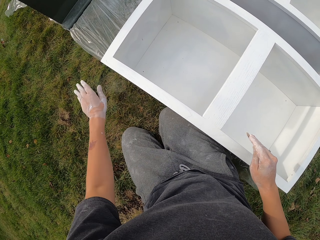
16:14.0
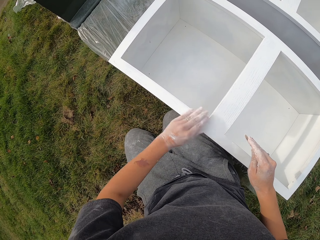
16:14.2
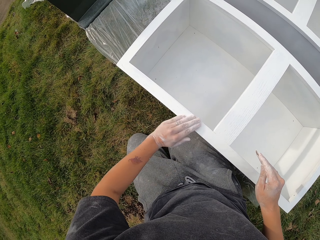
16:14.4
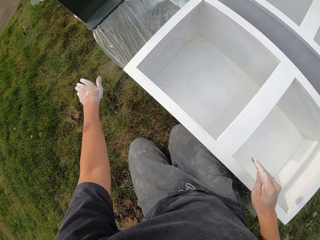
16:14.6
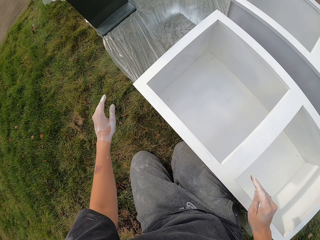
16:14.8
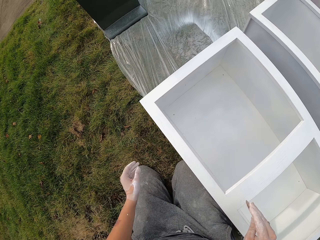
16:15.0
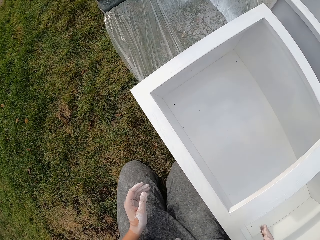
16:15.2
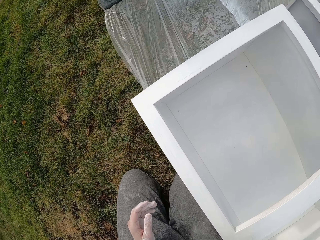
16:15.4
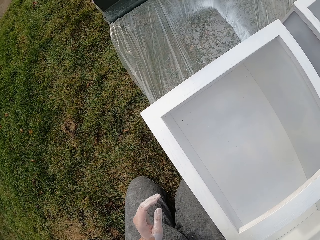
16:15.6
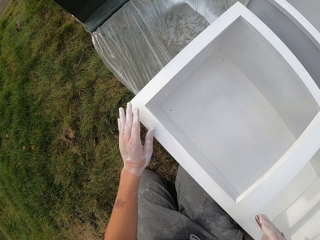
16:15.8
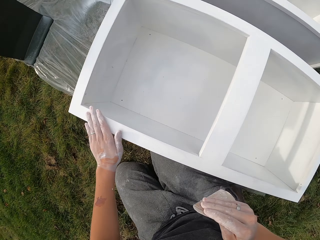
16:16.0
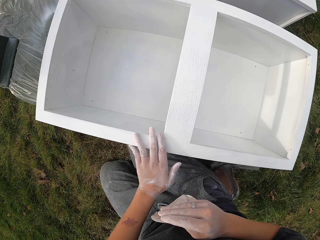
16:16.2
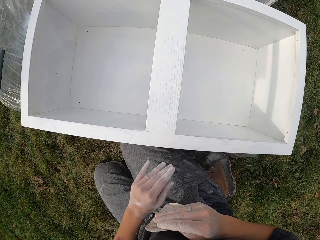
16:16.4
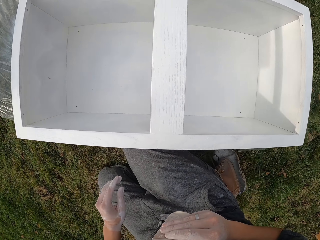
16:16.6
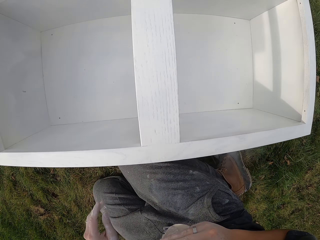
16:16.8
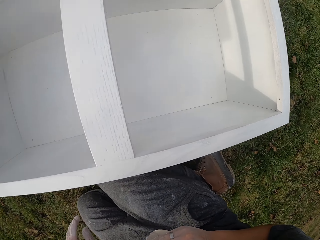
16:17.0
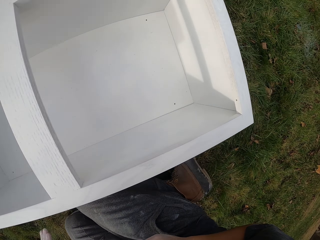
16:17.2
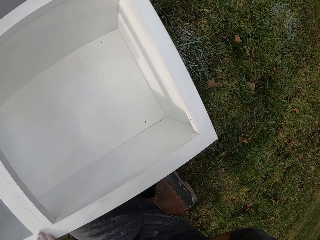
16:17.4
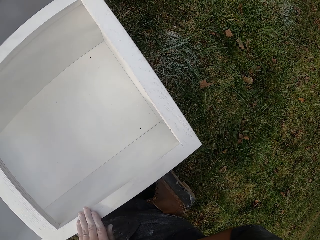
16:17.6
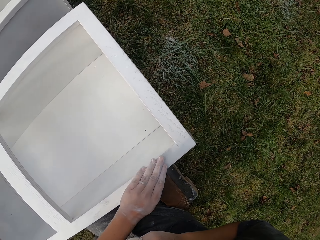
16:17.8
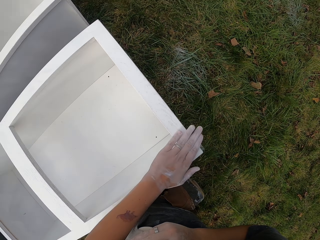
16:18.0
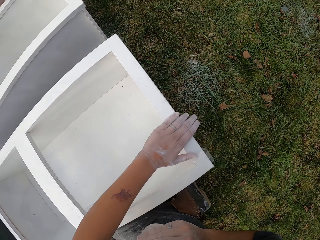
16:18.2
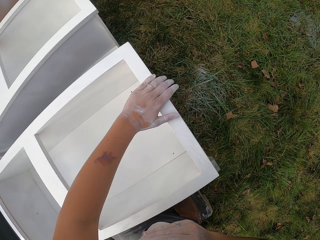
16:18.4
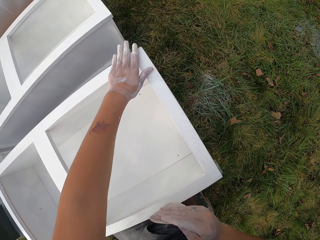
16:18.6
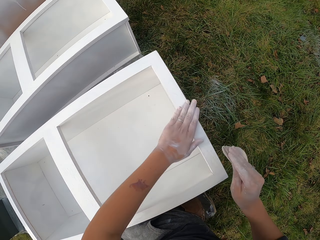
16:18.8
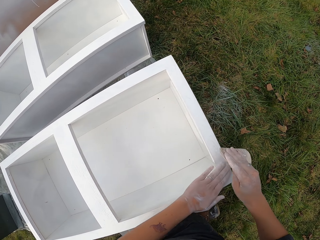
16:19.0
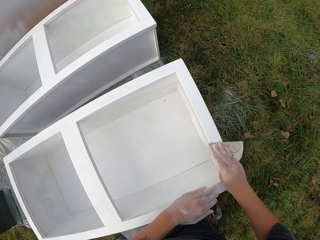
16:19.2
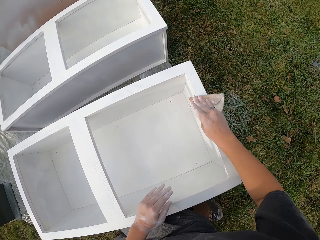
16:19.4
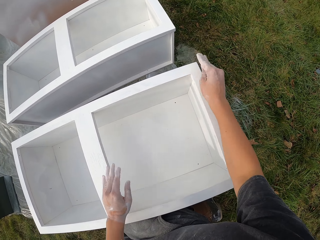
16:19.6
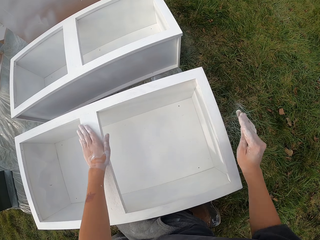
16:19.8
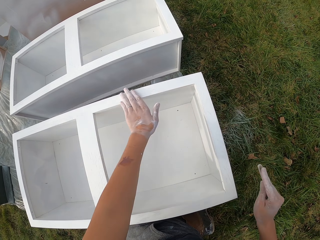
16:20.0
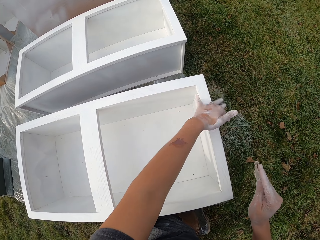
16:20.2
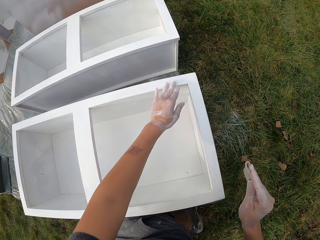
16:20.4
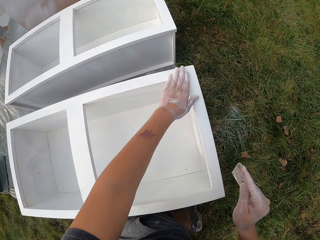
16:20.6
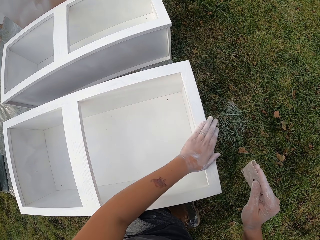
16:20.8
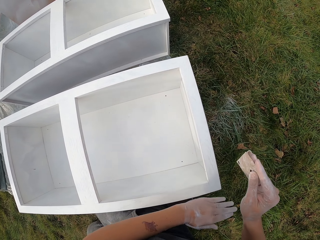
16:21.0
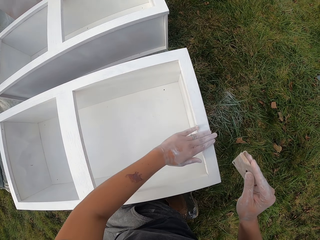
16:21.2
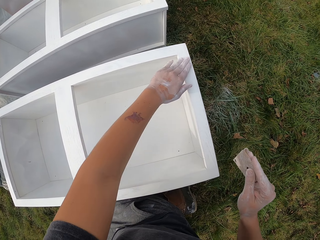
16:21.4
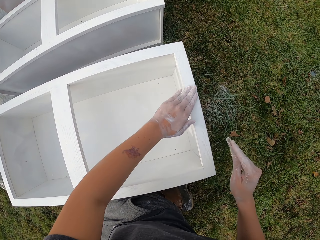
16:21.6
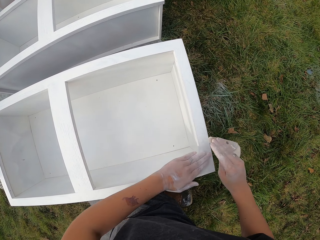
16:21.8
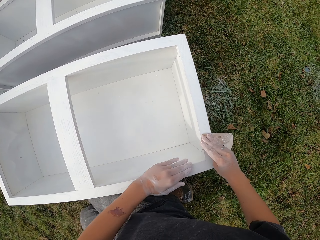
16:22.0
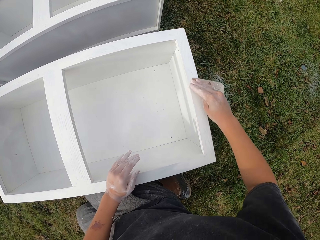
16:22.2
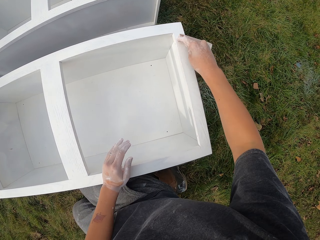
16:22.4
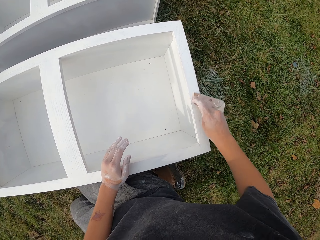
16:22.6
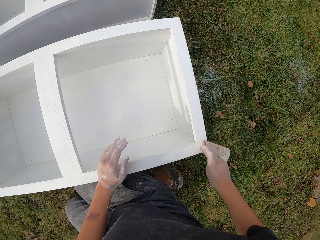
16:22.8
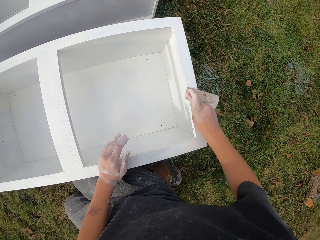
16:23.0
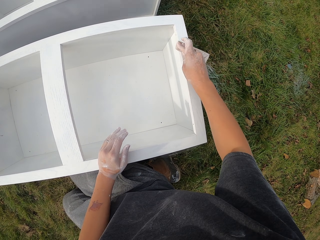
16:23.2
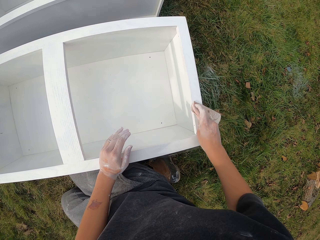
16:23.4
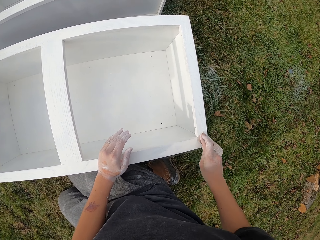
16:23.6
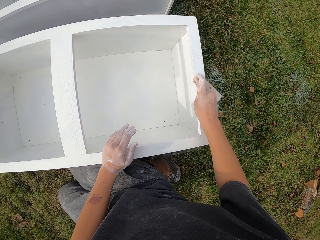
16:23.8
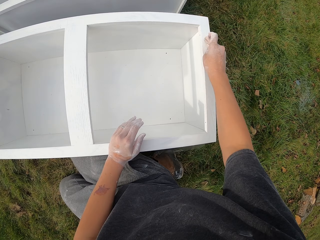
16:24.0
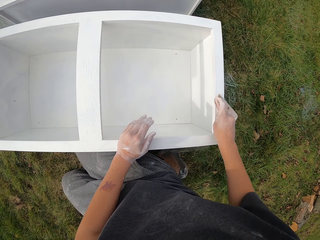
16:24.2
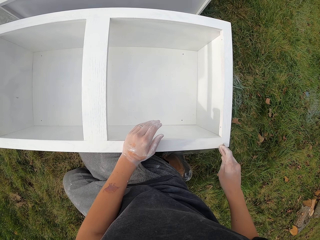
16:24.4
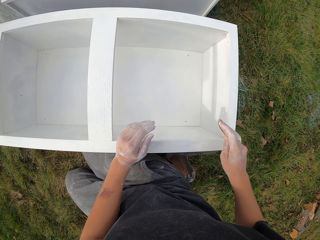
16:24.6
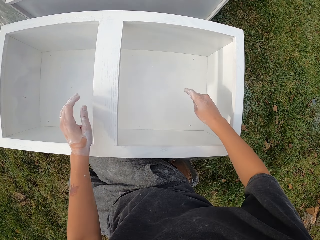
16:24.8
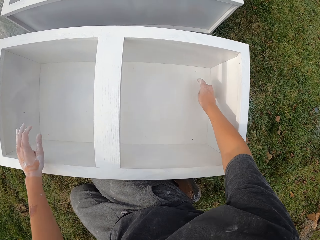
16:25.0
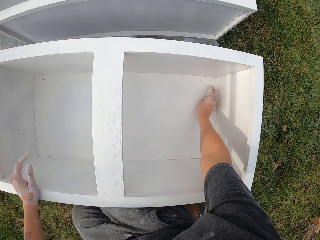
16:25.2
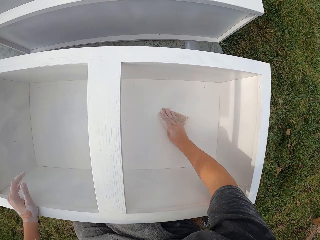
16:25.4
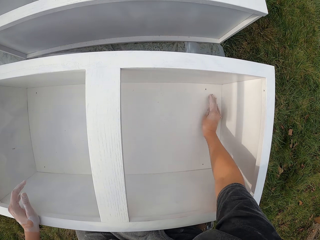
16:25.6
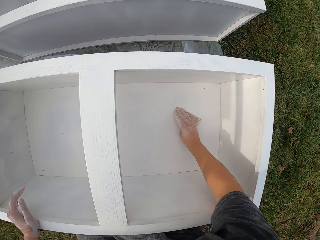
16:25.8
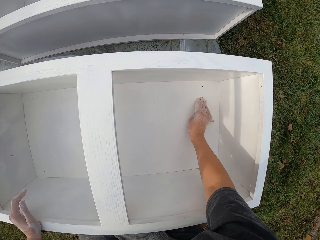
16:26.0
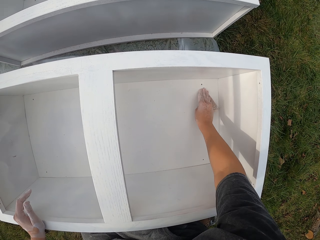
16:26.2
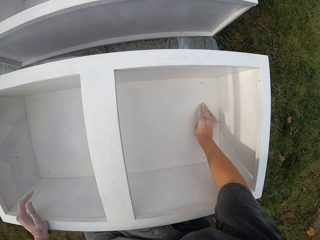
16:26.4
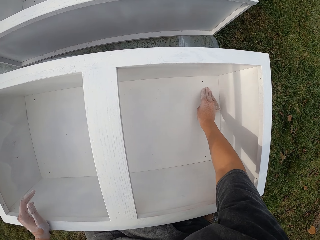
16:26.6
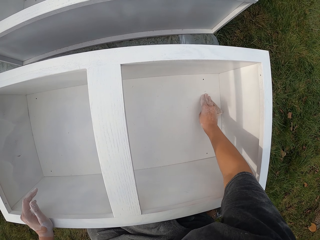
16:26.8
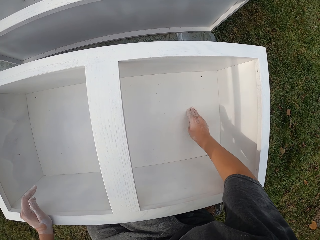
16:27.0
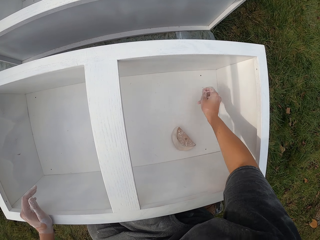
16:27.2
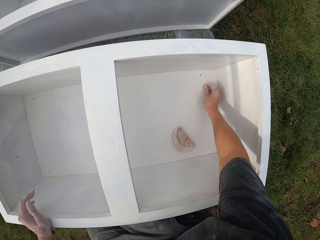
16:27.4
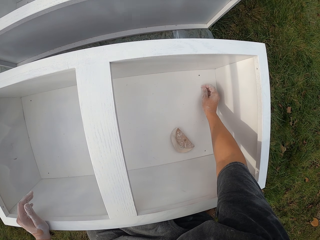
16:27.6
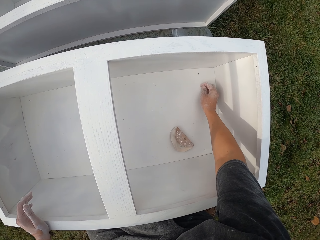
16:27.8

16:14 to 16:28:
The camera wearer looks at the structure. They rub the structure with the left hand. They look at the structure. They rub the structure with the left hand. They smoothen the structure with sandpaper. They rub the structure with the left hand. They smoothen the structure with the sandpaper. They move both hands. They smoothen the structure with the sandpaper.

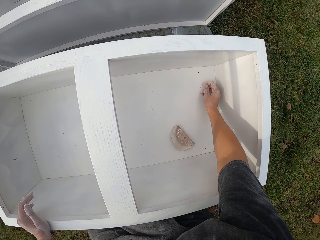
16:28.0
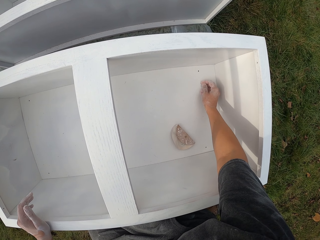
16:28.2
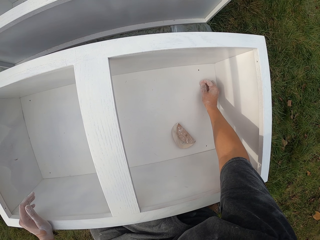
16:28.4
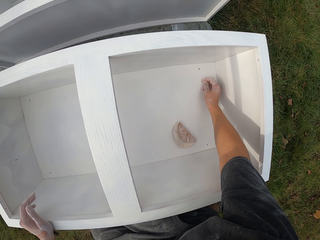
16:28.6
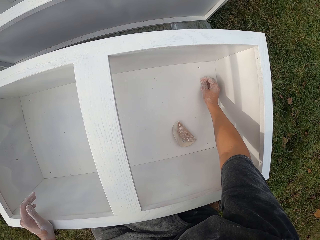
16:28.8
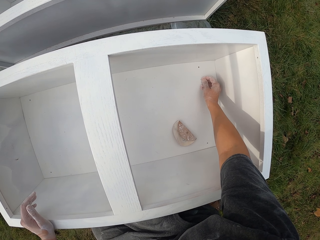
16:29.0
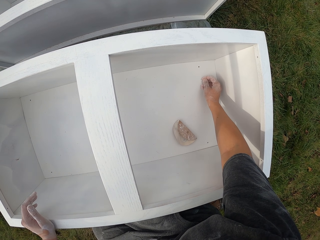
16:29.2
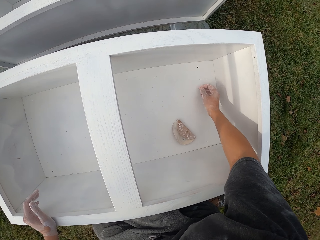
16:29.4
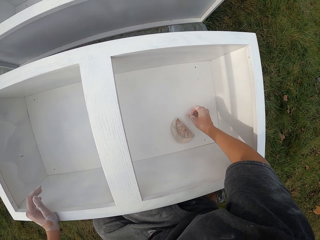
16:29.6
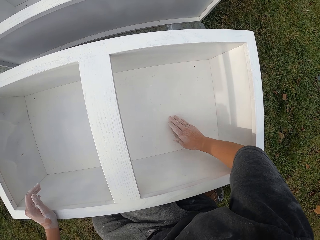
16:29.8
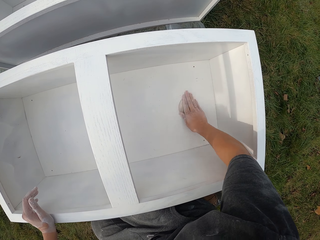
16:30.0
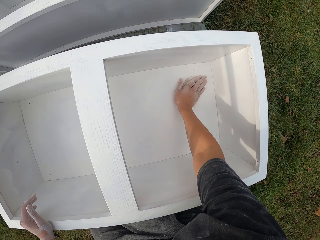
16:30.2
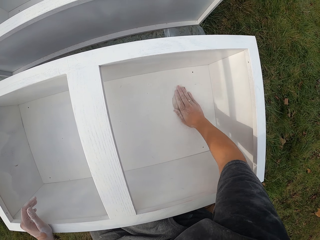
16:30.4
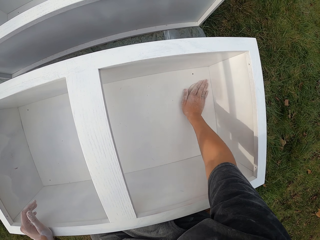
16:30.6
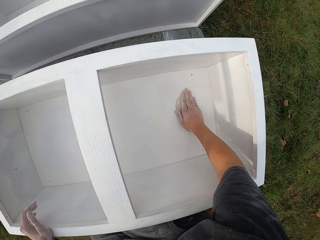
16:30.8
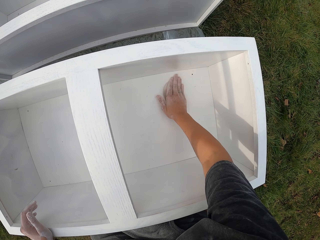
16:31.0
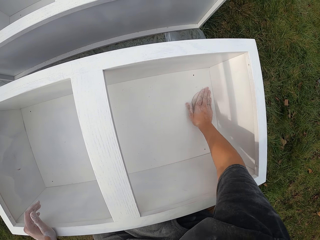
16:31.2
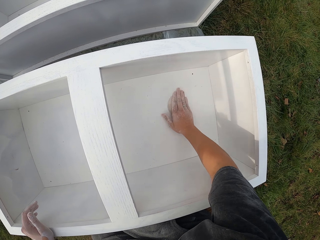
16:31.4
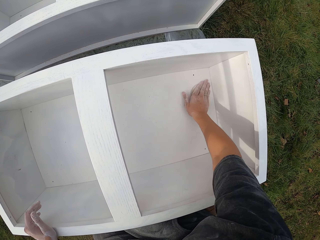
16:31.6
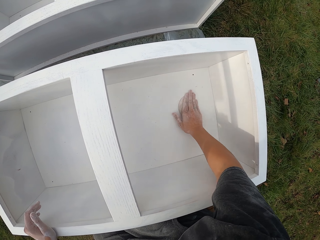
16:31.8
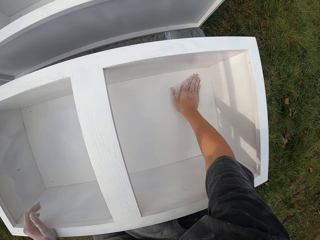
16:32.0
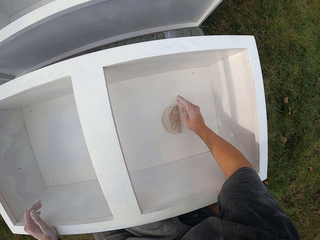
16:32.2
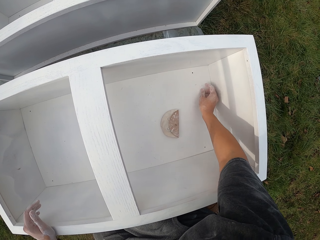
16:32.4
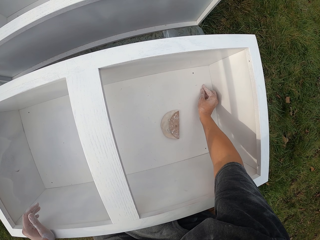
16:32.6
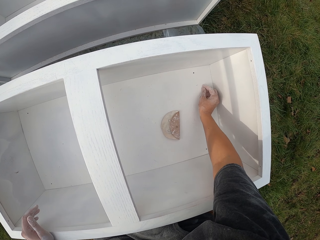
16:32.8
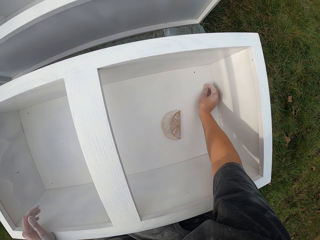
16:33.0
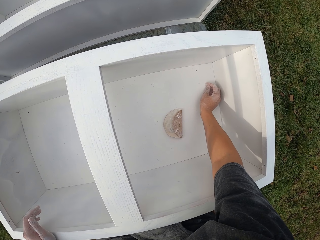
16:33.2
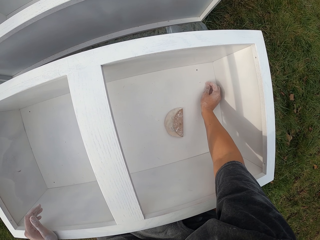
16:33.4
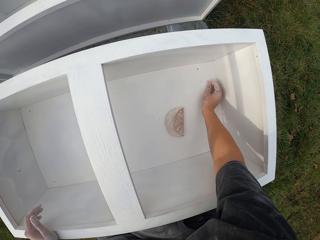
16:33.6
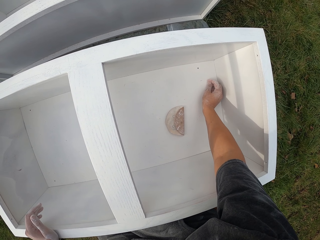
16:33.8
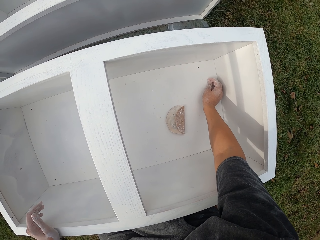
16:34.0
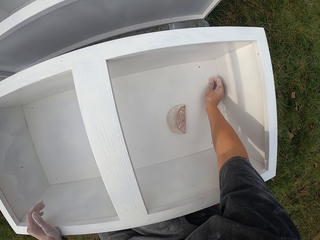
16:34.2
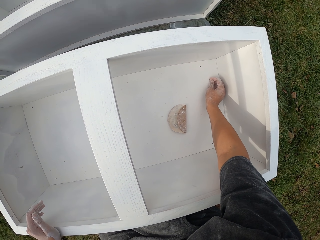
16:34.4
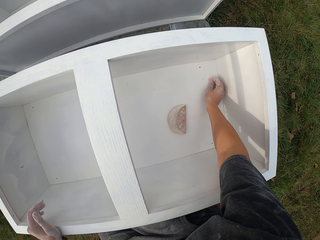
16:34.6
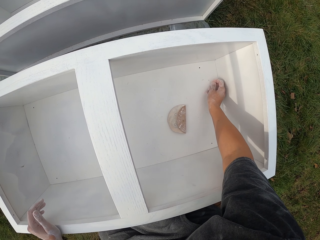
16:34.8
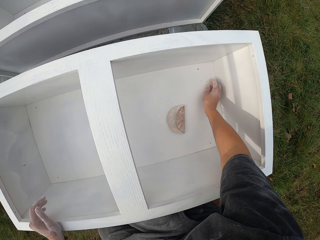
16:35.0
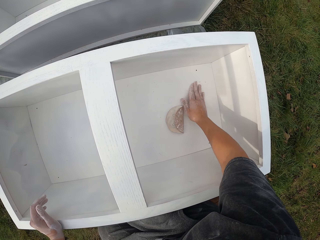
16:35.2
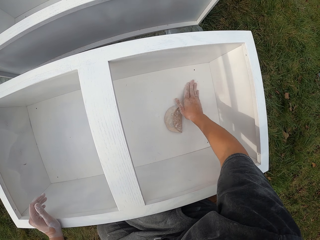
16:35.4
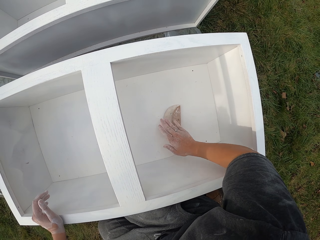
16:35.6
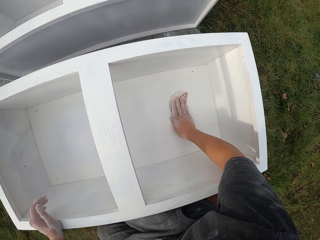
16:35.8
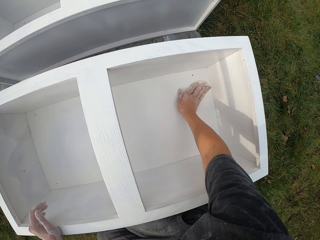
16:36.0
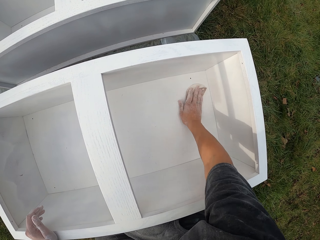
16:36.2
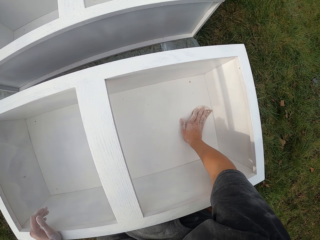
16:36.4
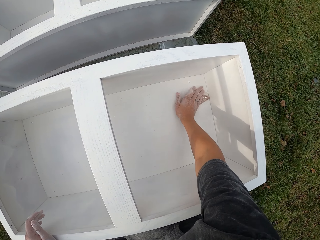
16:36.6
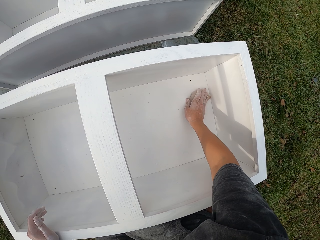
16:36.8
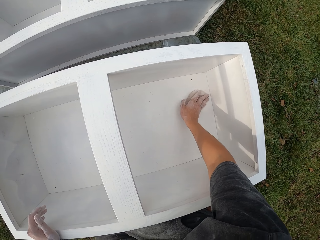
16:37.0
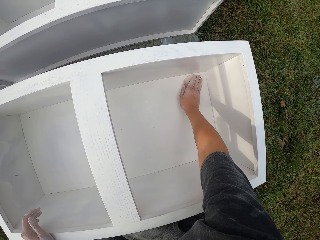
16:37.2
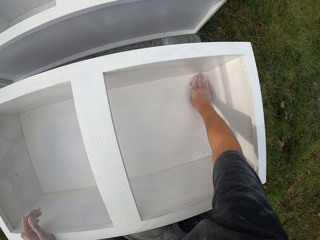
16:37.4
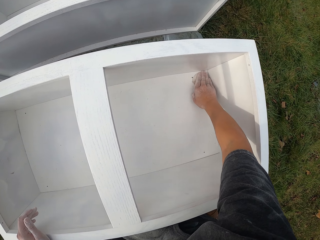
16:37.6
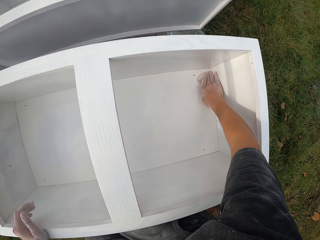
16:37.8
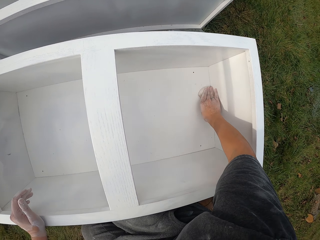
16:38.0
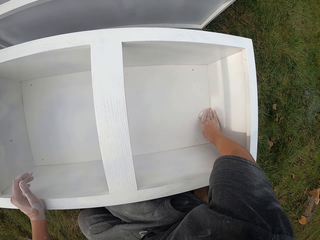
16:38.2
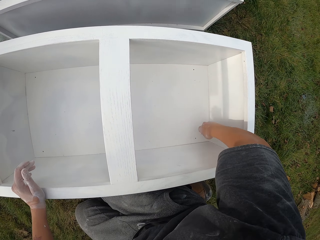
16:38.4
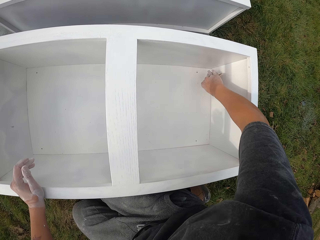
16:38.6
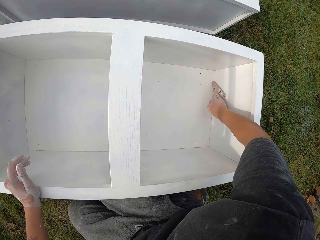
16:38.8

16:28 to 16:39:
The camera wearer removes the stain. They touch the structure with the right hand. They smoothen the structure with sandpaper. They touch the structure with the right hand. They remove the stain. They wipe the drawer with the hand. They smoothen the structure with the sandpaper.
